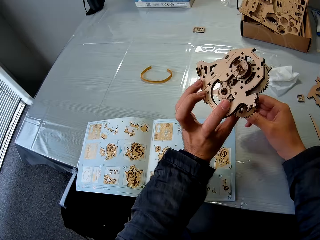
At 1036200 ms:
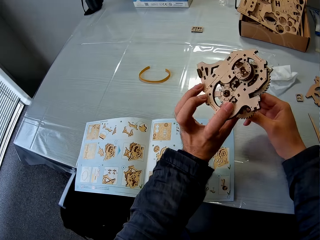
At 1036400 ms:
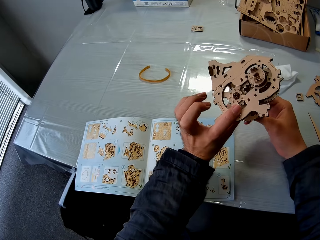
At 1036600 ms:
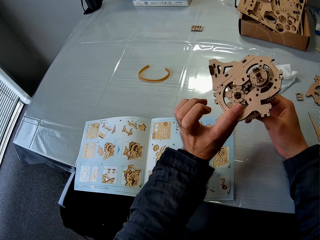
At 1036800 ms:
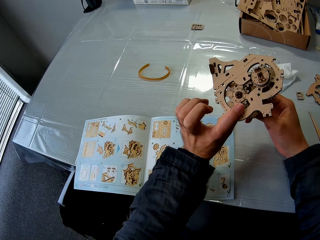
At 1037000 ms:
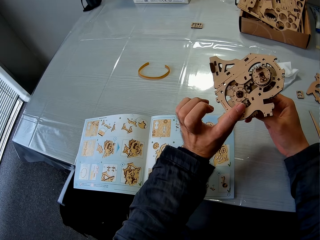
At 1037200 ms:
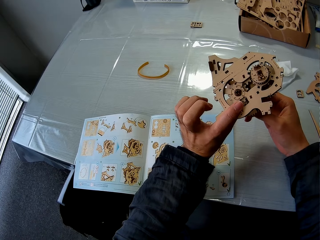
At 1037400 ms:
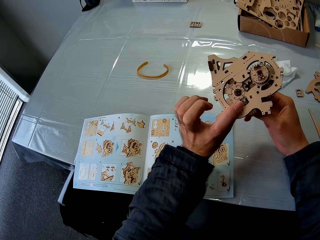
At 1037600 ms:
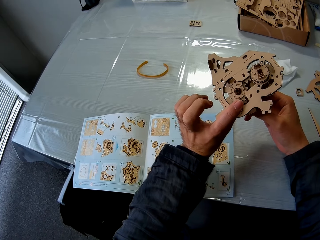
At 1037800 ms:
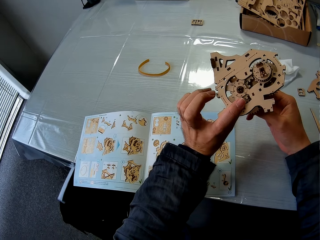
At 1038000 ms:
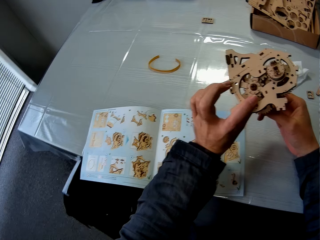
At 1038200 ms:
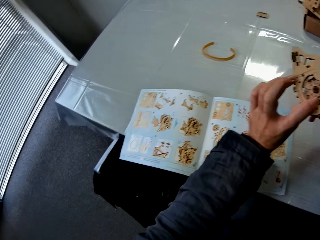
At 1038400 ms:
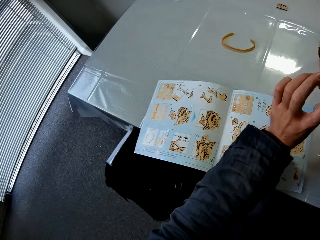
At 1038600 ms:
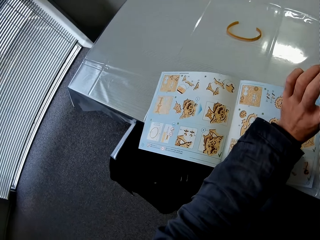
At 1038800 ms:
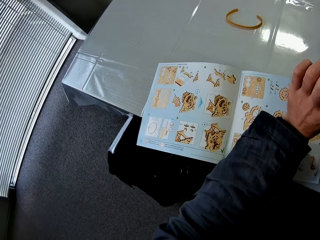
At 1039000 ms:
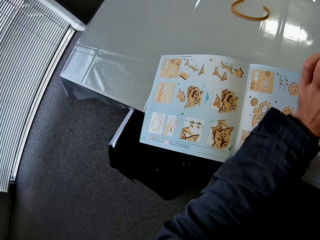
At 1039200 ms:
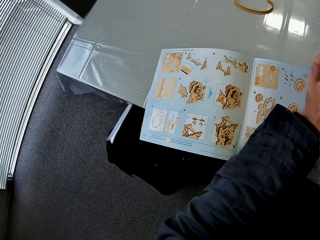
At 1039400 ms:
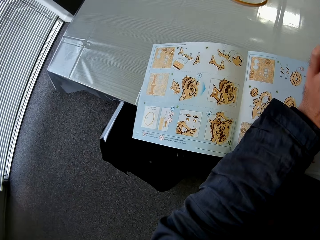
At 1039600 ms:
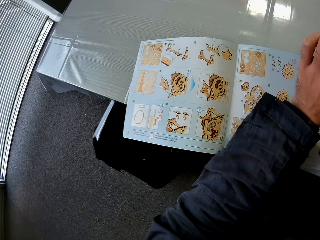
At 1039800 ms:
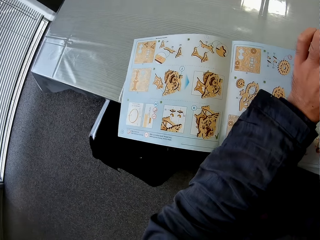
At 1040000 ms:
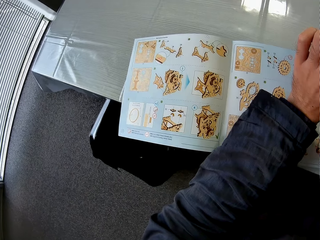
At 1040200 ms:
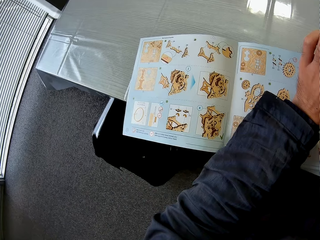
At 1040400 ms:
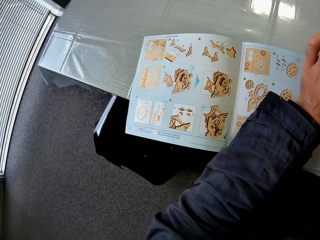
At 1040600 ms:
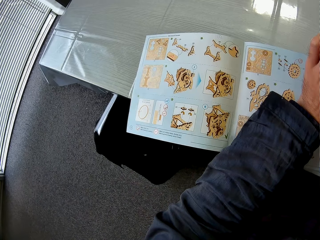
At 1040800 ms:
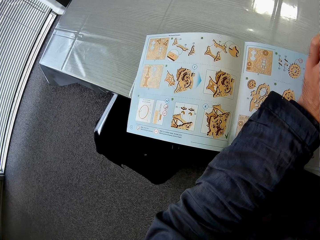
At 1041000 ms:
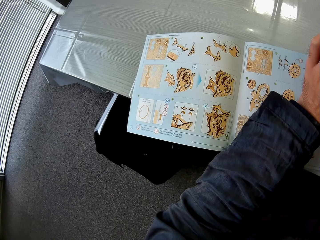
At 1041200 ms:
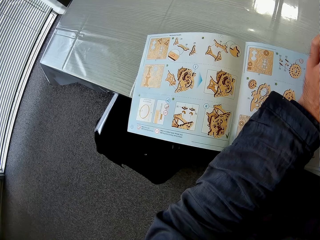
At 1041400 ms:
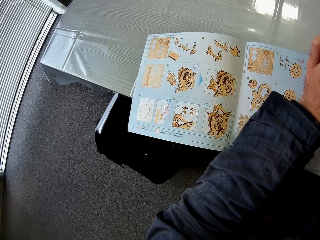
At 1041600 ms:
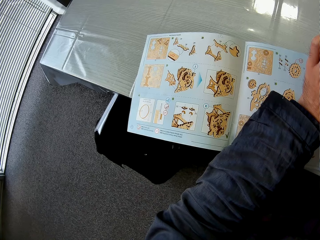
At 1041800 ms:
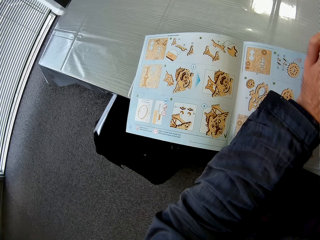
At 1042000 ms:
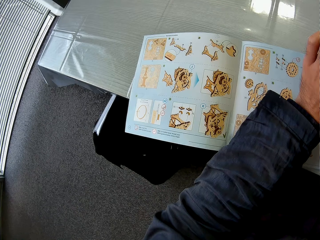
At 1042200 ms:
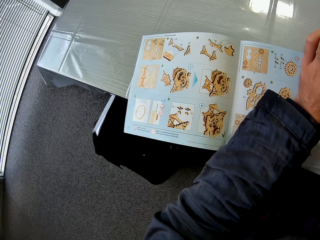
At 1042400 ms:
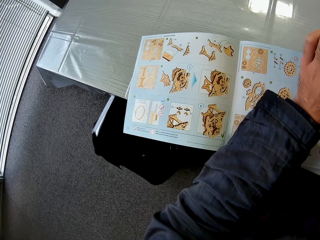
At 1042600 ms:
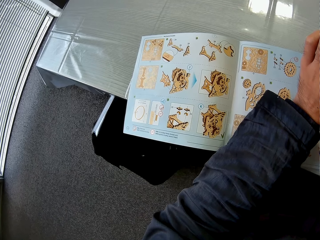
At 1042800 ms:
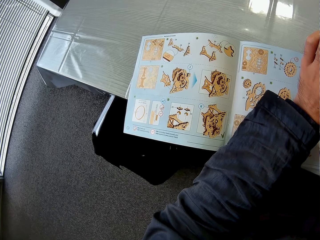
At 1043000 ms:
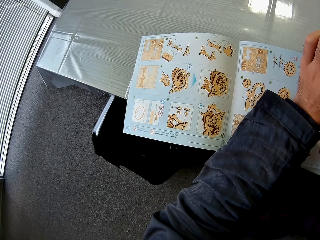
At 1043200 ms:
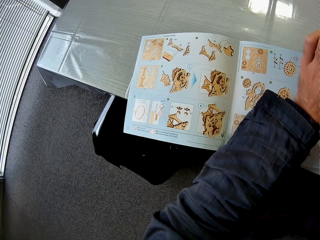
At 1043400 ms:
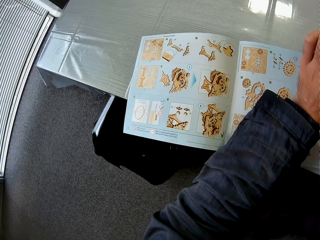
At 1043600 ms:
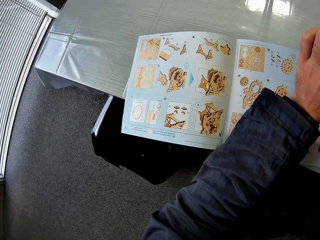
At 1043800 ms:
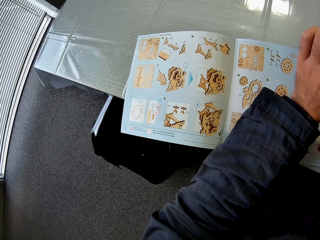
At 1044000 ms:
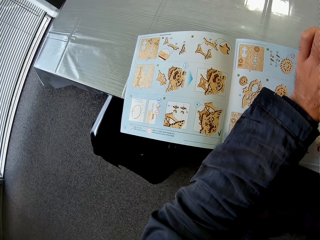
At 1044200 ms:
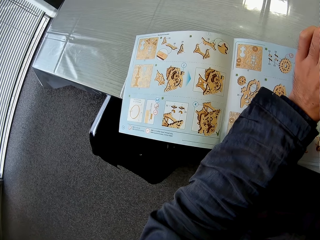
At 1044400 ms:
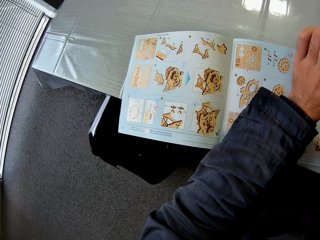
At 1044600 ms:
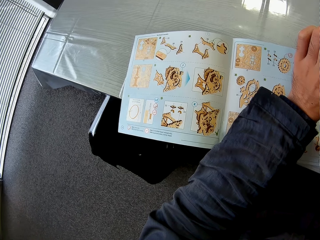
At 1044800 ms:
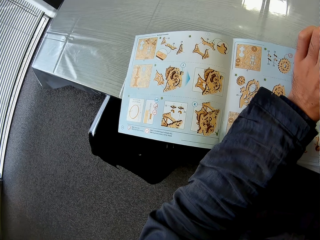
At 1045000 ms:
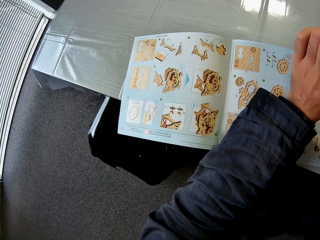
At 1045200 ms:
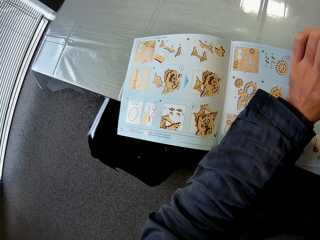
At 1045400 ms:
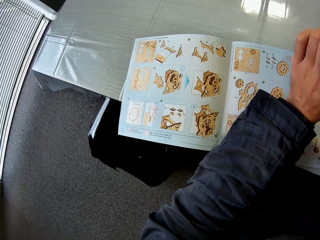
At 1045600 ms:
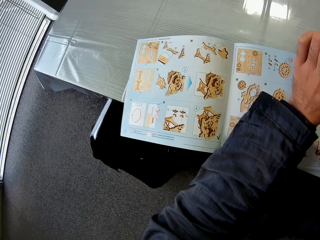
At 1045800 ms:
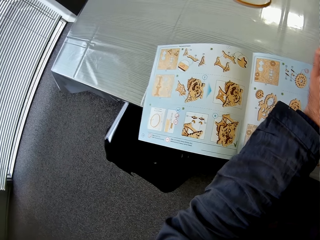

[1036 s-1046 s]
The camera wearer examines the gear box. They change direction. They study the manual. They stare.

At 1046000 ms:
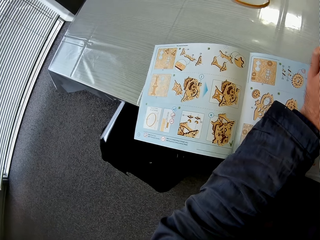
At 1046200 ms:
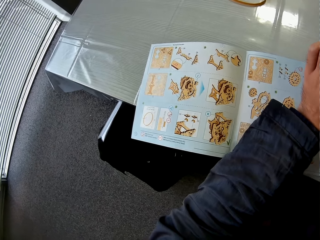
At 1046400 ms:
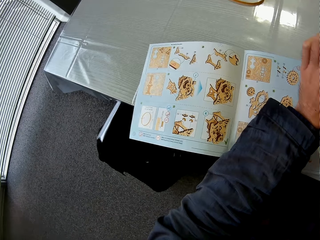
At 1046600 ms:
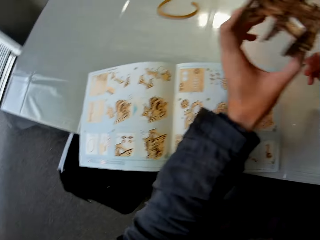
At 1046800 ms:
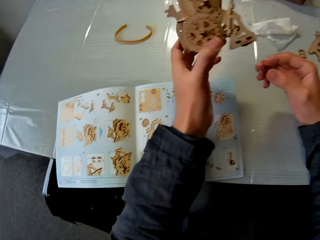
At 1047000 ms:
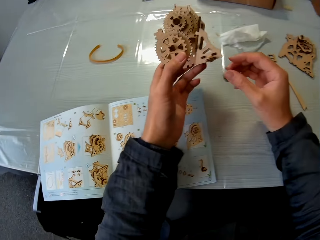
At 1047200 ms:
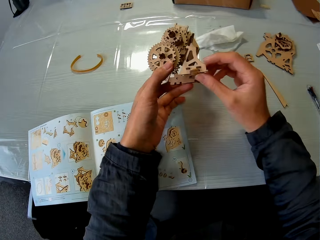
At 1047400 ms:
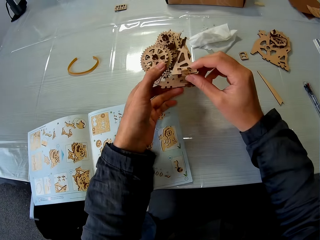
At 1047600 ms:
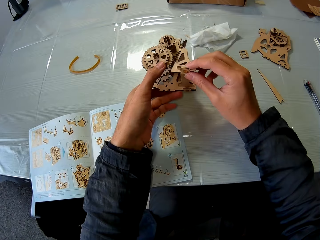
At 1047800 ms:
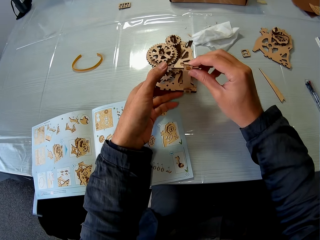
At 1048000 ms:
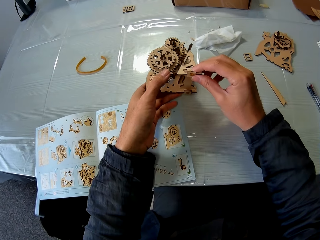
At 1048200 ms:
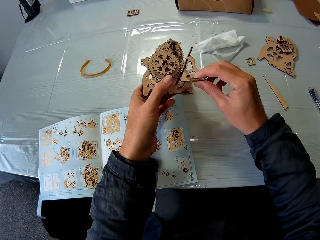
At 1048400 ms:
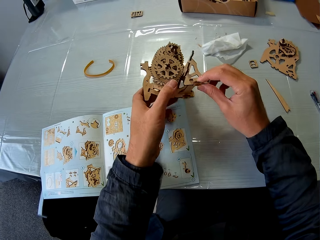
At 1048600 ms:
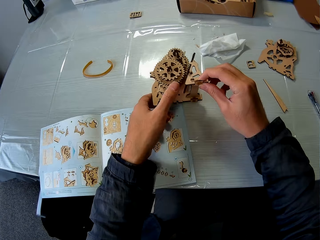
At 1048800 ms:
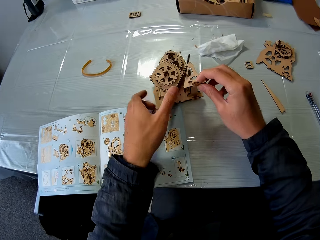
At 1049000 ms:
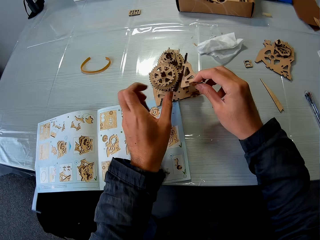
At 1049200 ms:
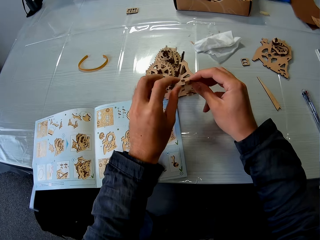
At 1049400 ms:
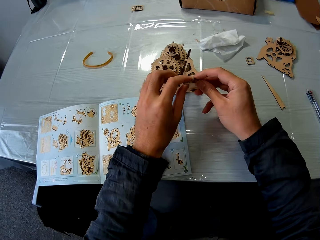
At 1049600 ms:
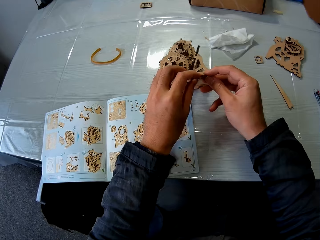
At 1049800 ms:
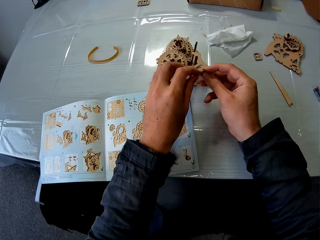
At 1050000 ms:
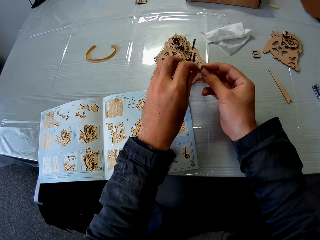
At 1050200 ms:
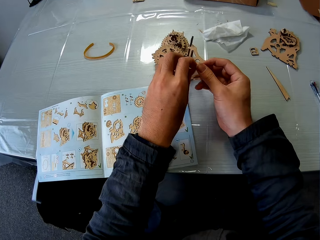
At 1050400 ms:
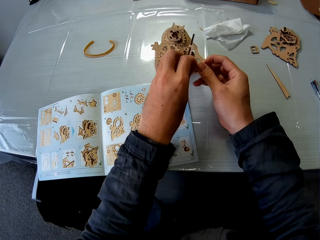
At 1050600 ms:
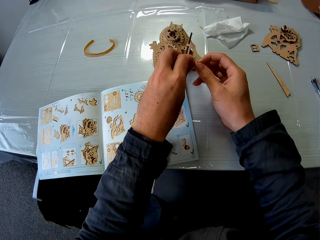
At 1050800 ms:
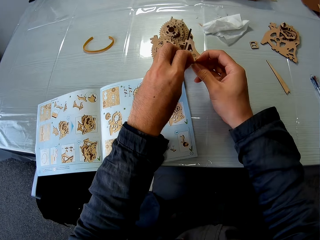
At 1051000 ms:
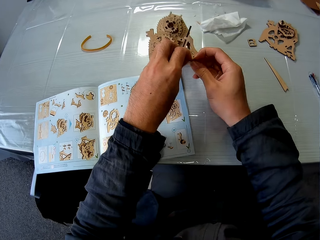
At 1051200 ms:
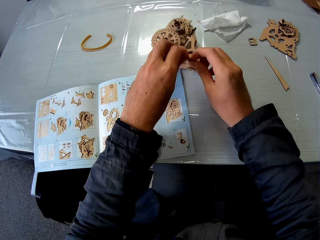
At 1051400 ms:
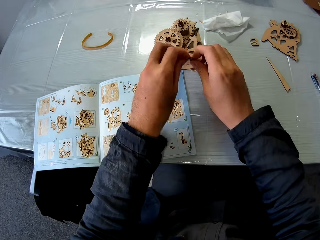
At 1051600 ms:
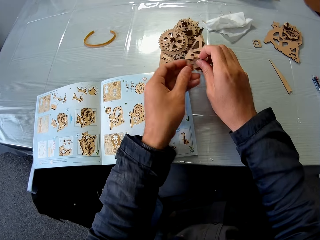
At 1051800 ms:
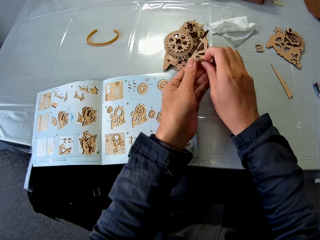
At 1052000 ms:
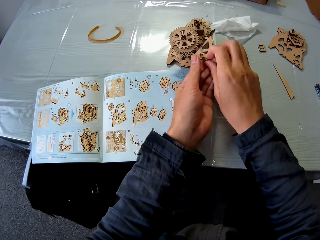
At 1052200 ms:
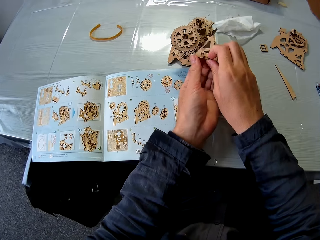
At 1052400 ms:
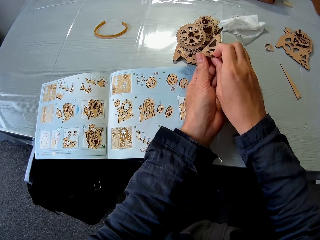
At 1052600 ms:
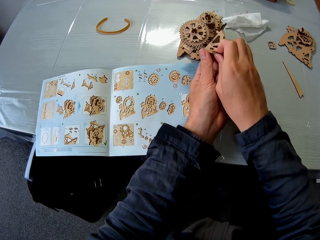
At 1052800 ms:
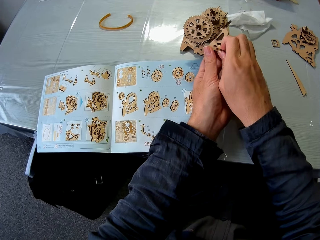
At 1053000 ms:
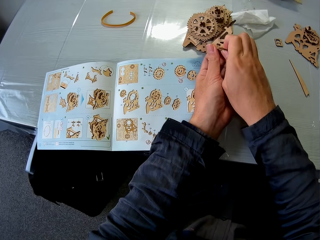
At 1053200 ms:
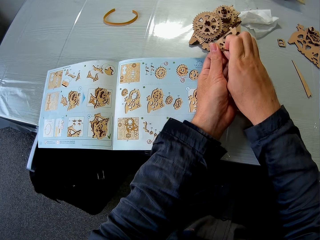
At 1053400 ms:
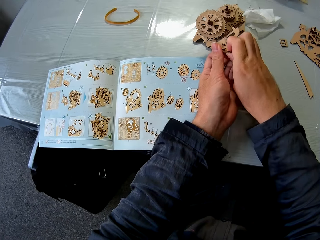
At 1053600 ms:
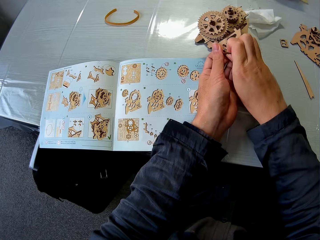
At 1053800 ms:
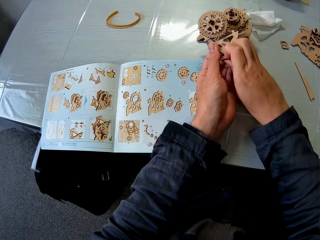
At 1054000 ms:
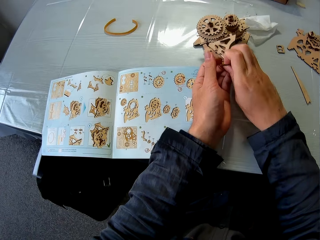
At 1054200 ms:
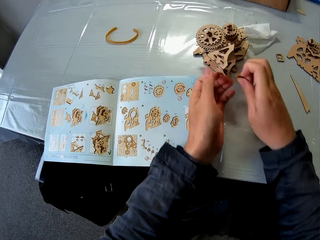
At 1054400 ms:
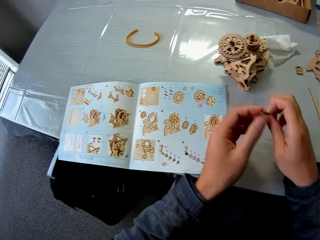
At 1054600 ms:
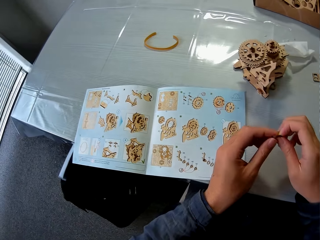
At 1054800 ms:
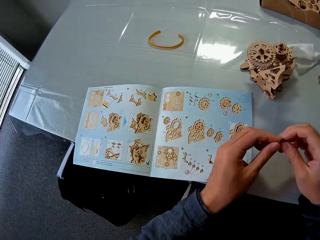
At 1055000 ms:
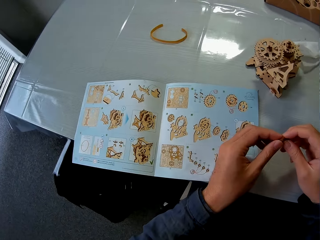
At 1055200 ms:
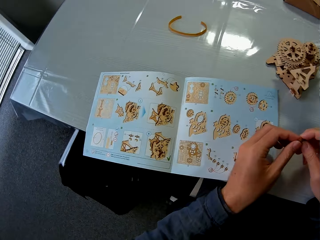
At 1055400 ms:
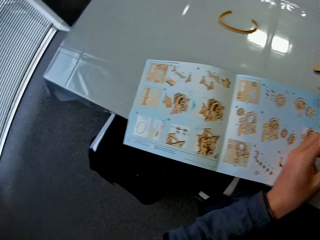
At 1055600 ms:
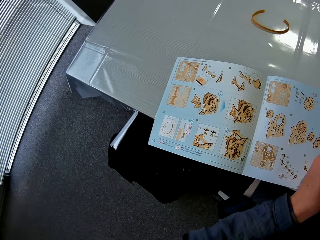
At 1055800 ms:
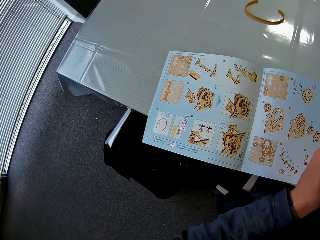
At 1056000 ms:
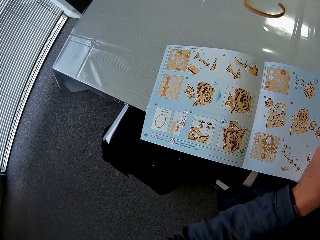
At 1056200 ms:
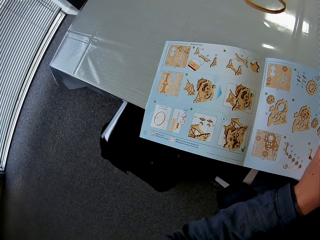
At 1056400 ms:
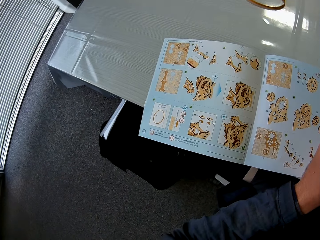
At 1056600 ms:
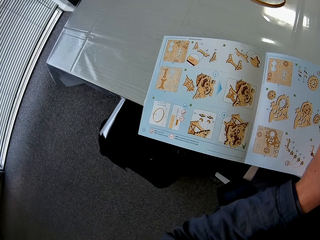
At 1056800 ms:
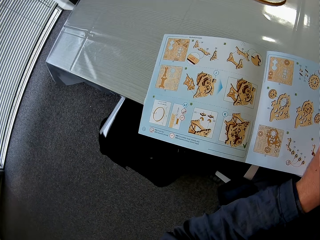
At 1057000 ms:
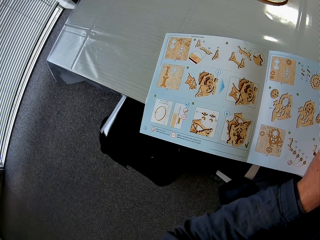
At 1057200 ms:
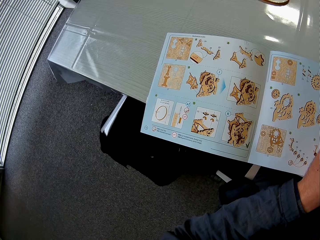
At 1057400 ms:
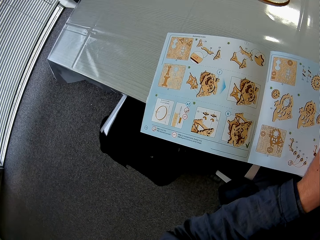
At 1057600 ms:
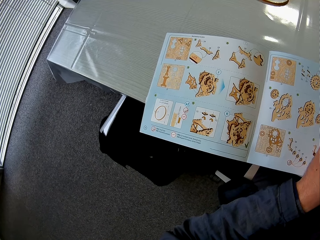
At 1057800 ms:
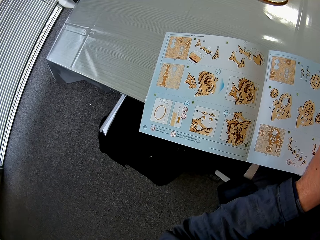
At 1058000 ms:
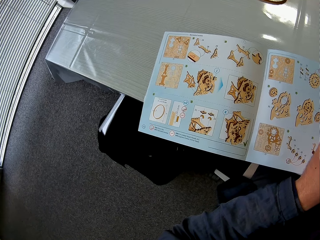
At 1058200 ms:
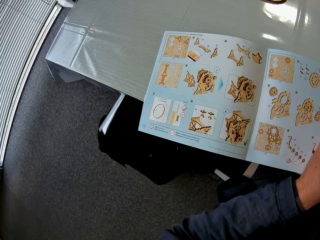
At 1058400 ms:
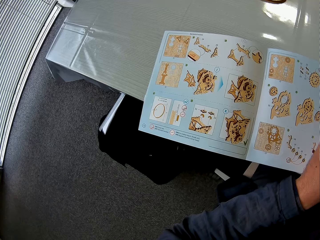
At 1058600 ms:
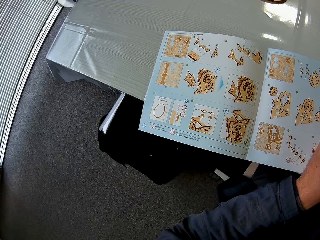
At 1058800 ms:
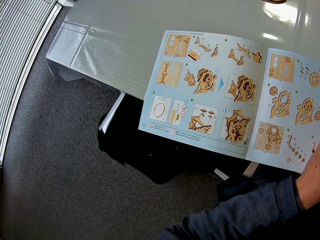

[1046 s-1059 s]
The camera wearer holds the stem gear. They hold the stem gear again. They remove a piece from the gear box. They change direction. They study the manual.
